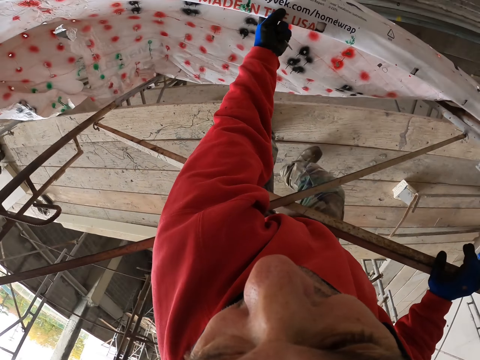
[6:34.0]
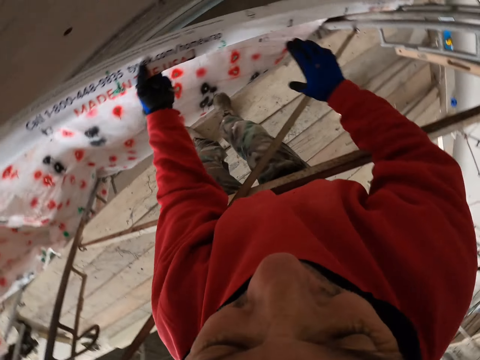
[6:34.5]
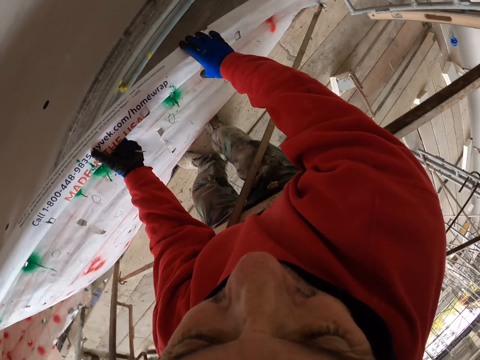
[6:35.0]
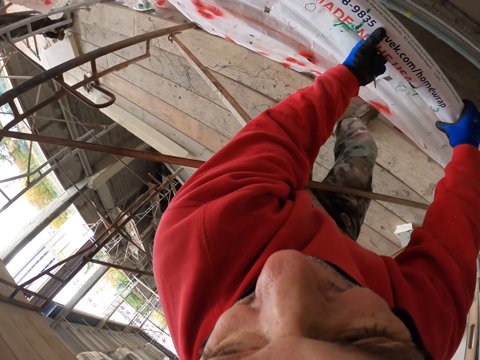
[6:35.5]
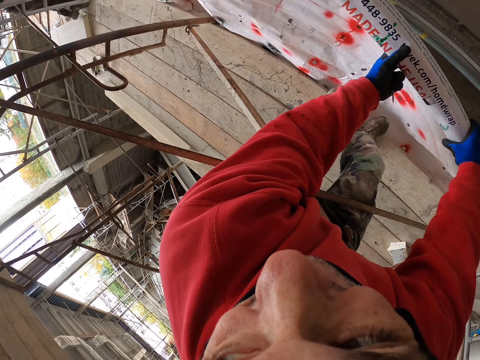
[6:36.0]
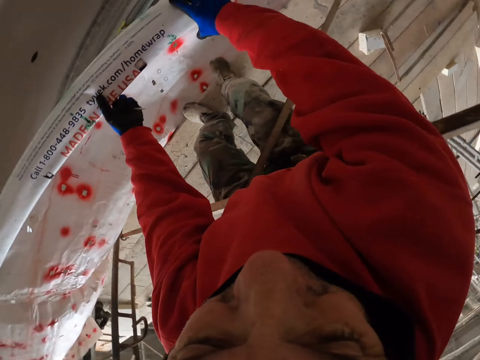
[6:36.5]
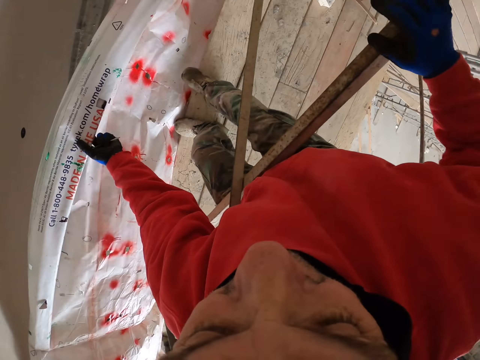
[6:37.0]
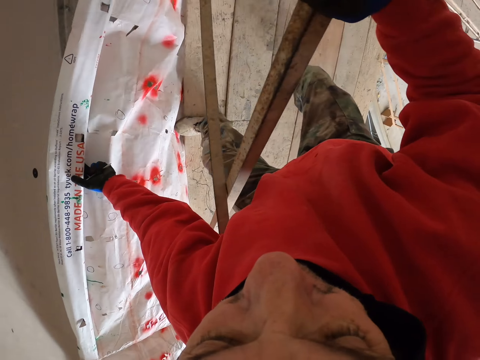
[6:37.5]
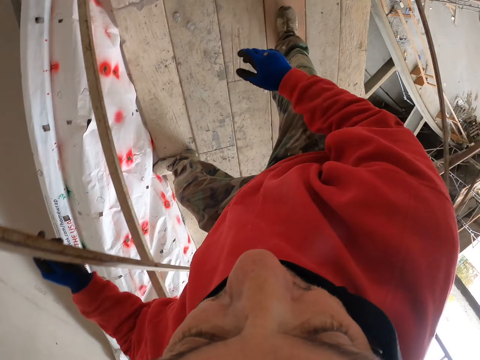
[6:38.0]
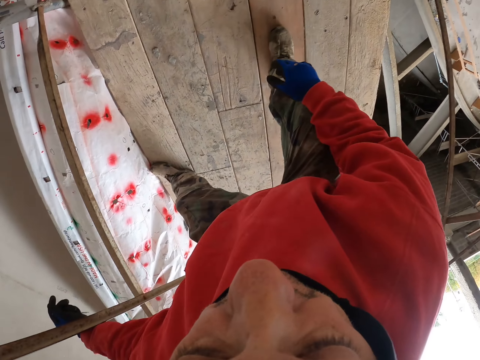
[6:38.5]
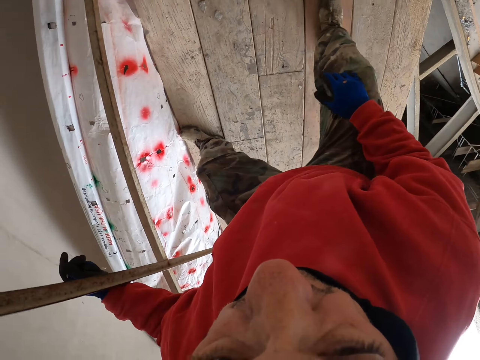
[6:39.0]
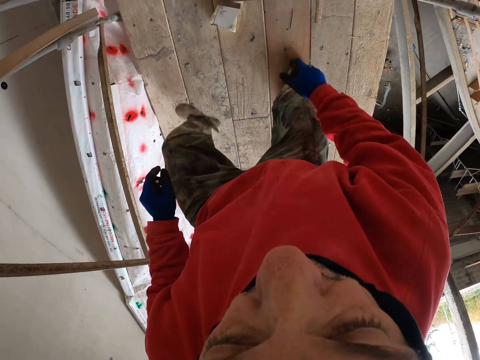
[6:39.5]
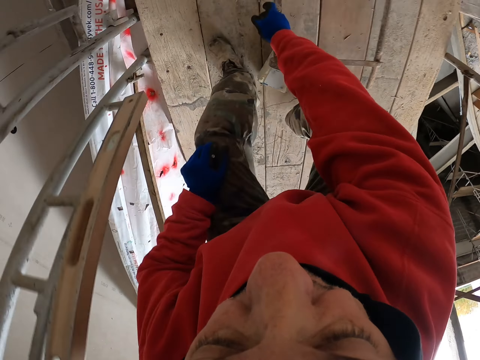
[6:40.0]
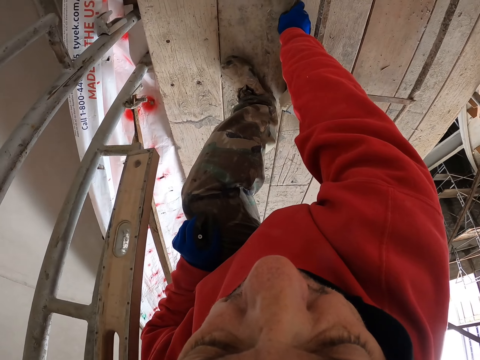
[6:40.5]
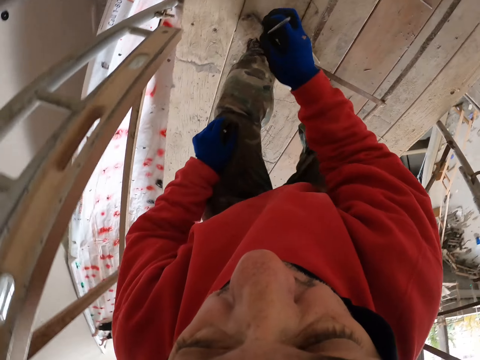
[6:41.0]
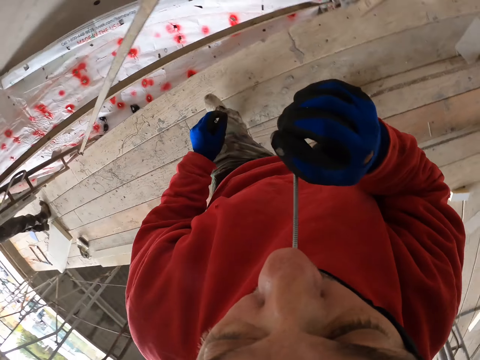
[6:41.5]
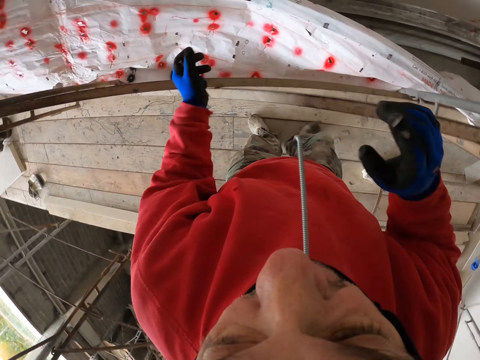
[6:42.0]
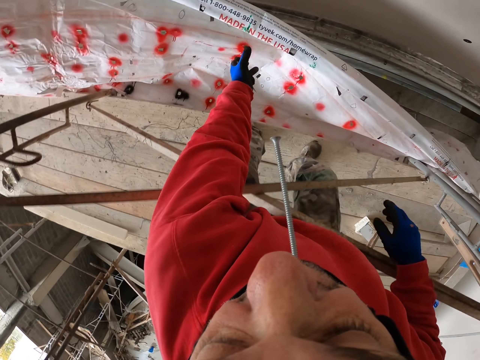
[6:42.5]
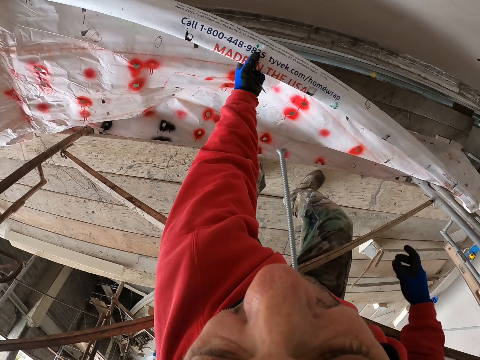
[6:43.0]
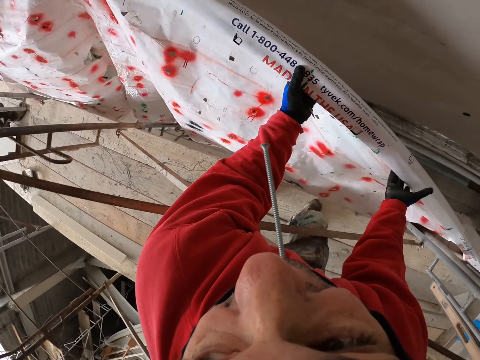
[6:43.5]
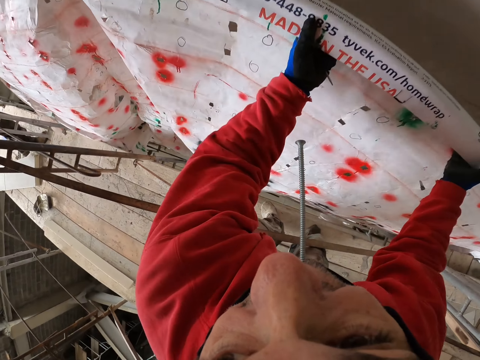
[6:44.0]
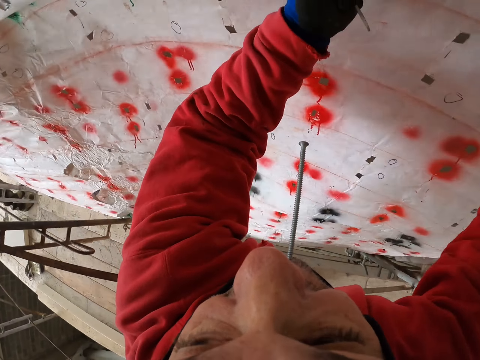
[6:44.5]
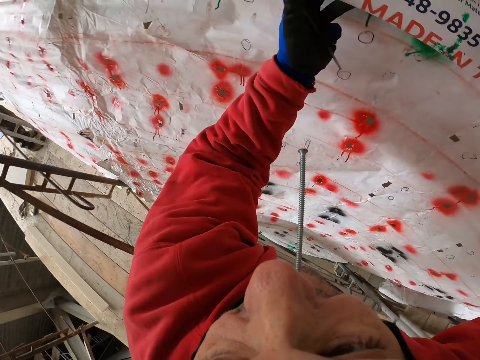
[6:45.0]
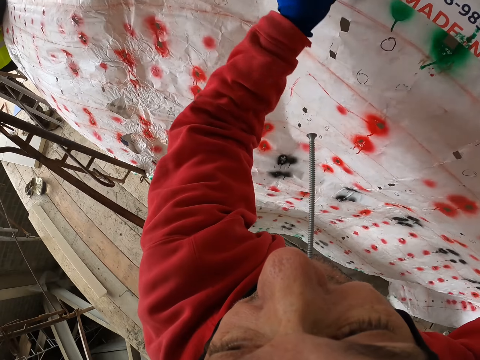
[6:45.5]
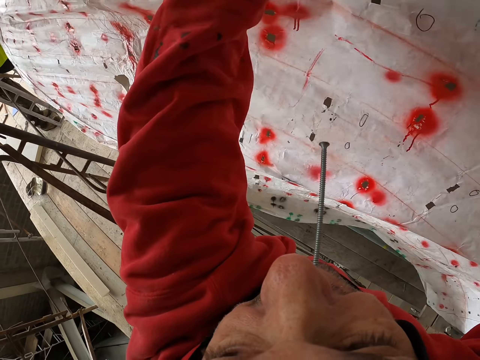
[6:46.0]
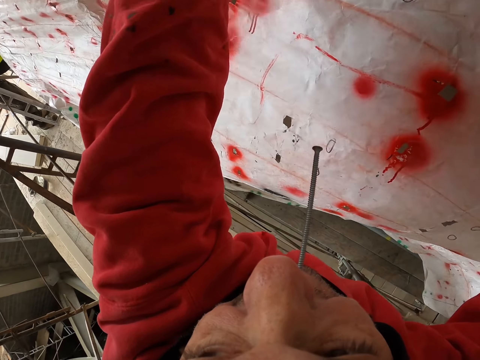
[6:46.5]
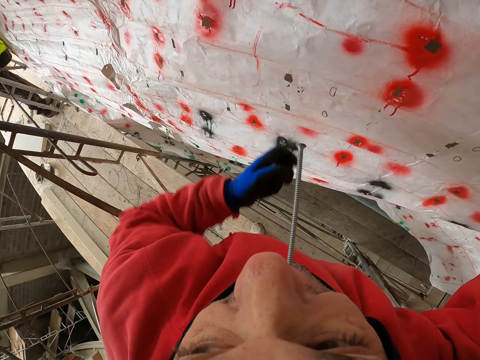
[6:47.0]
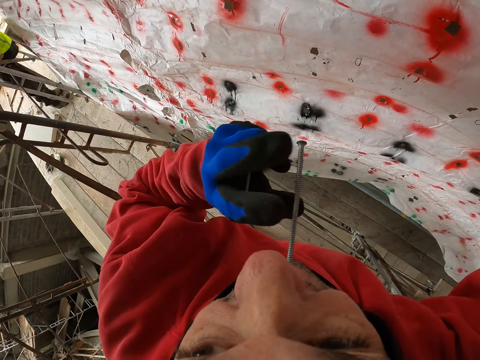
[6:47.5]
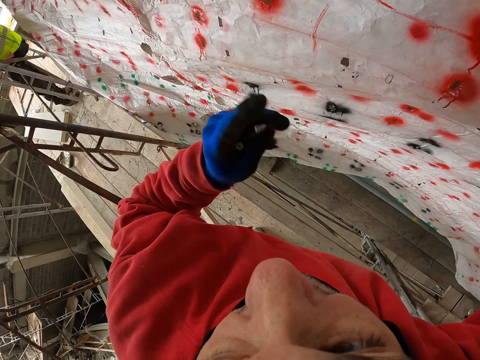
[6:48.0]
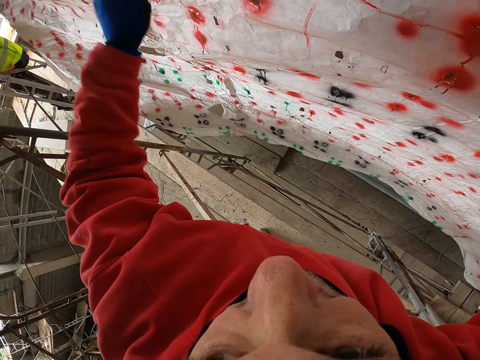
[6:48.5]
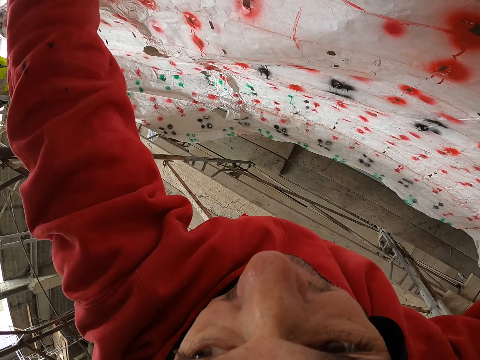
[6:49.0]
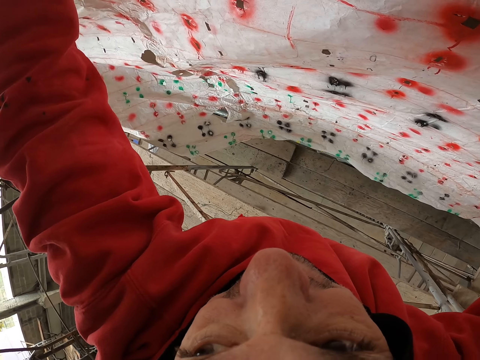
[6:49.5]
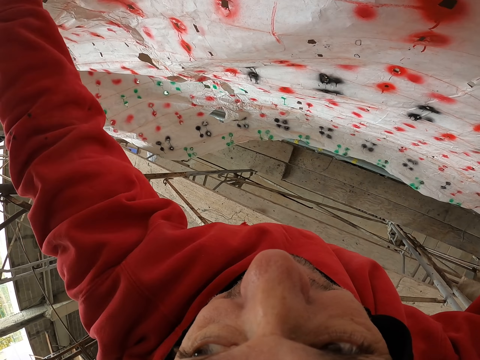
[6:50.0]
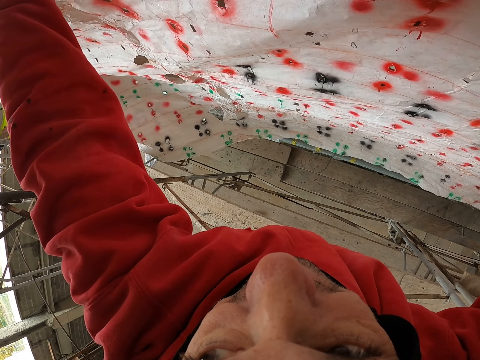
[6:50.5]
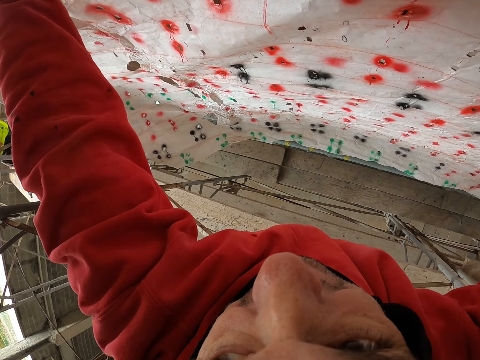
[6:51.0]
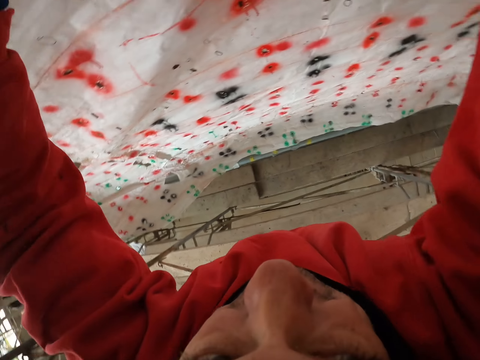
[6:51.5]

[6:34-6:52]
The camera wearer holds on to a paper roll with hands. He puts the hand on the metal, moves on the wood, and picks up a nail. He holds the nail with the mouth. He picks up the paper. He holds the paper. He fixes the paper on the wall. He holds the nail in his mouth. He holds the nail with the left hand. He fixes the paper with the nail.

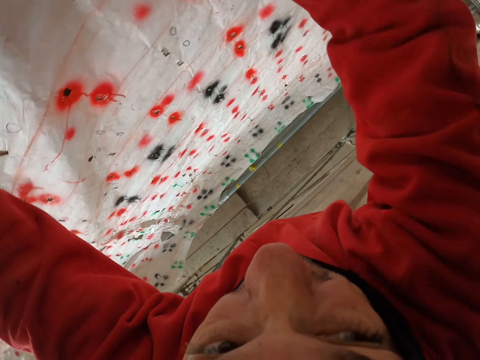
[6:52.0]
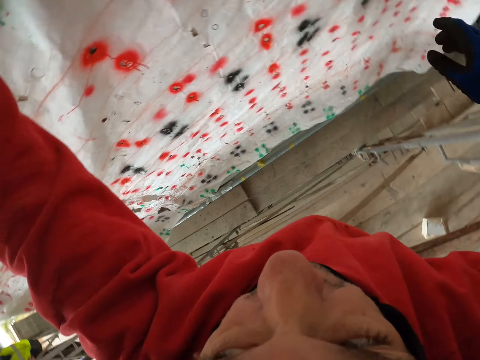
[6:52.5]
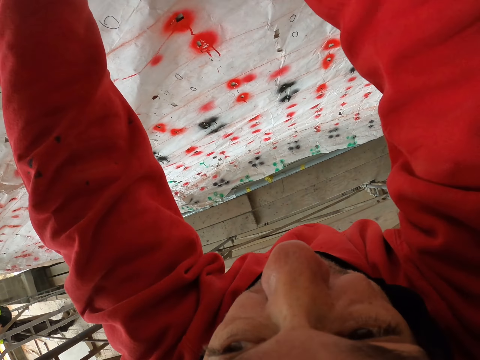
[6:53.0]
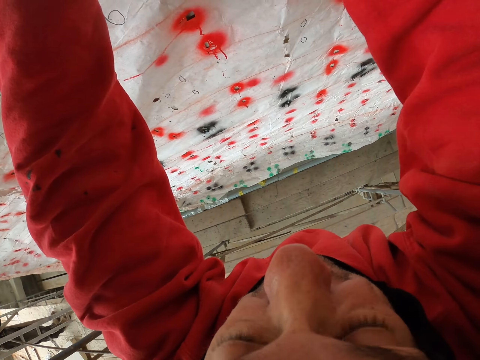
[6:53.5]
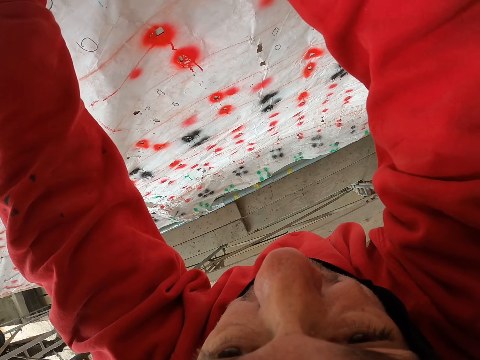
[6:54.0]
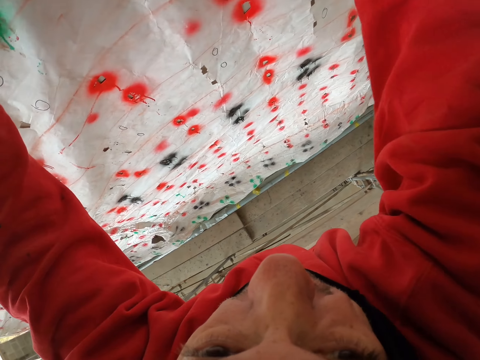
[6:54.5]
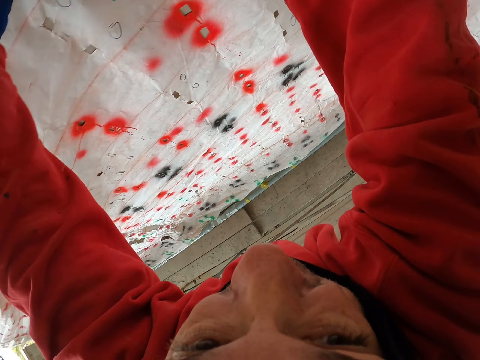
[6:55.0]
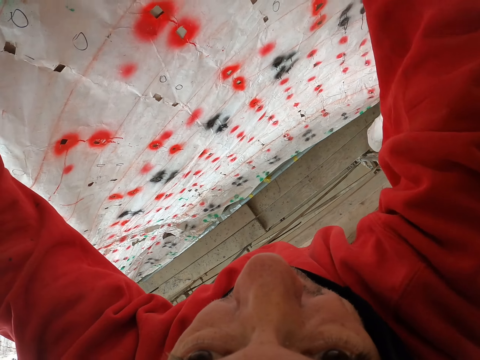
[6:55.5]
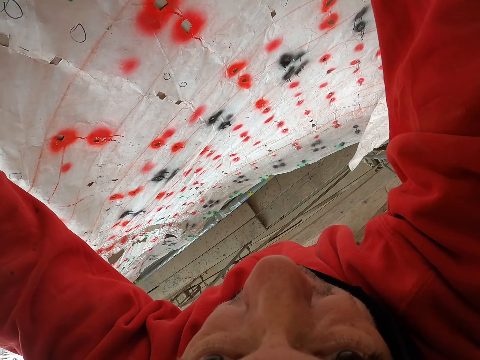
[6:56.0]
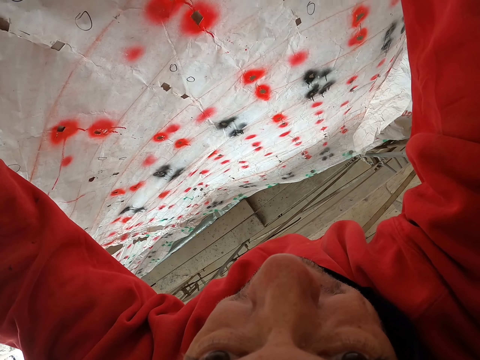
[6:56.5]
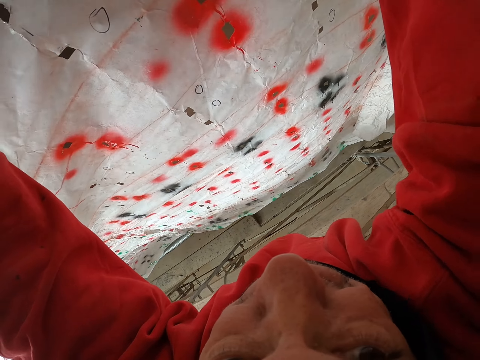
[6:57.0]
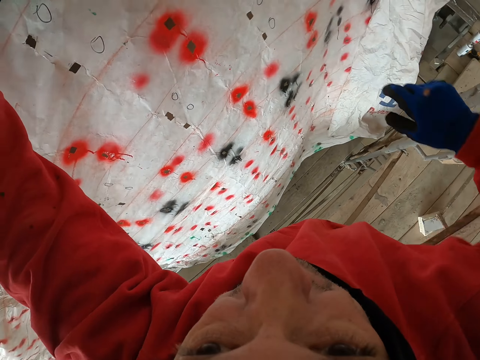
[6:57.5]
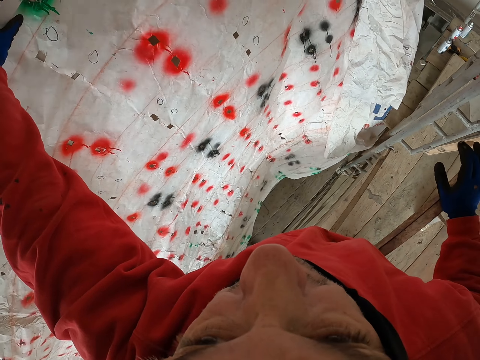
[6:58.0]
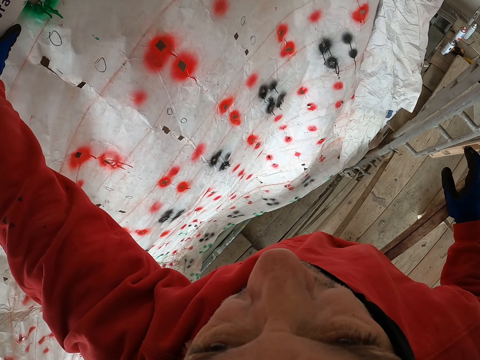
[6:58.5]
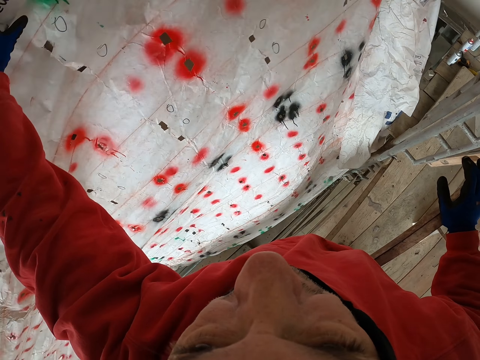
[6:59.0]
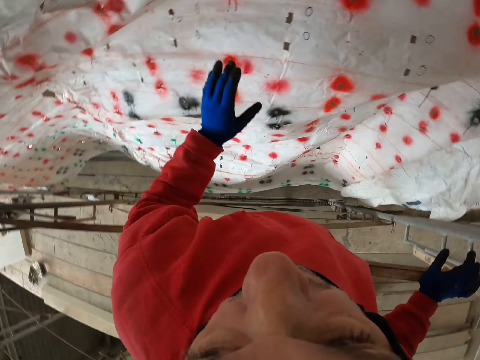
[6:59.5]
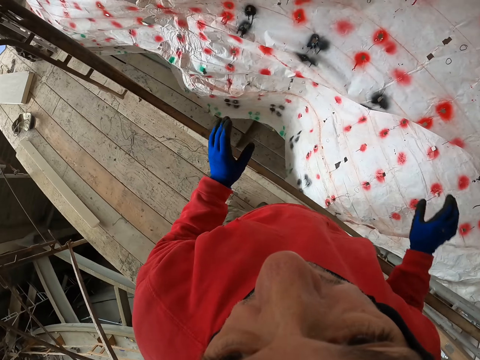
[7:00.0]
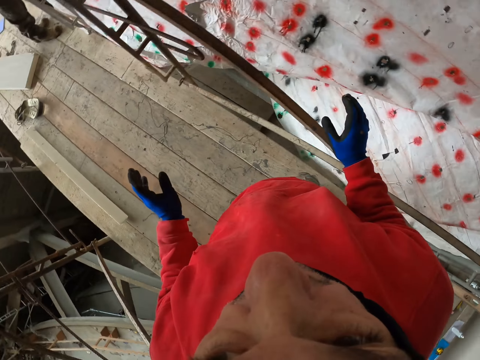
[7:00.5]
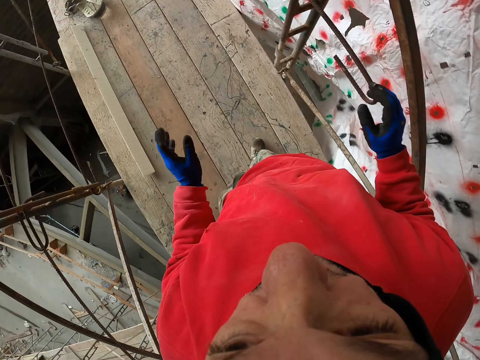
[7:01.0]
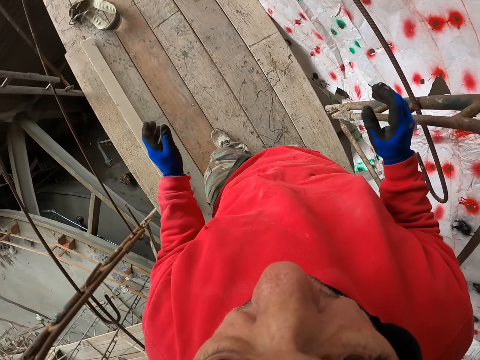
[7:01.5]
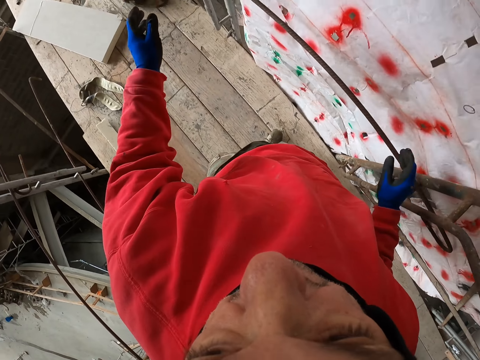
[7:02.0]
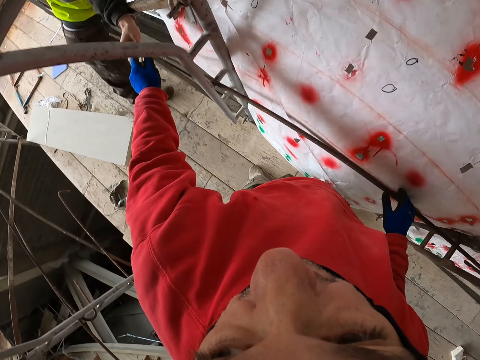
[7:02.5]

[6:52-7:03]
The camera wearer puts the hand on the metal. They look at the paper. They walk on the wood.
